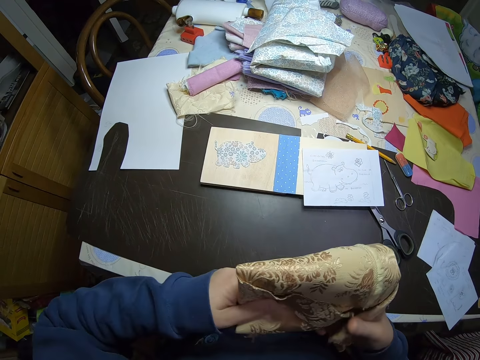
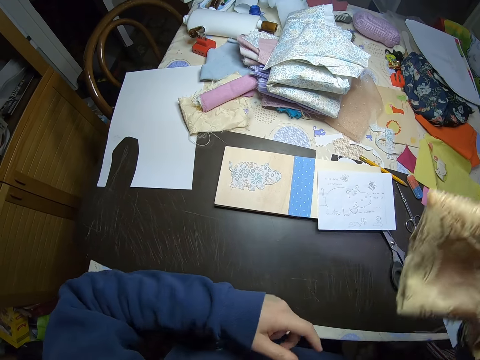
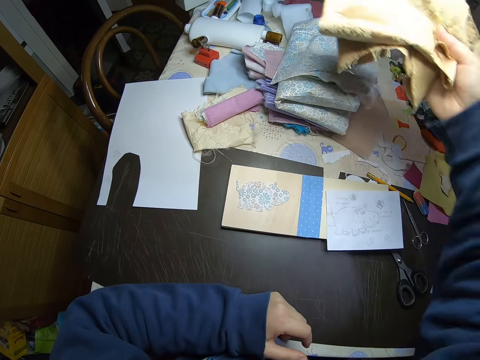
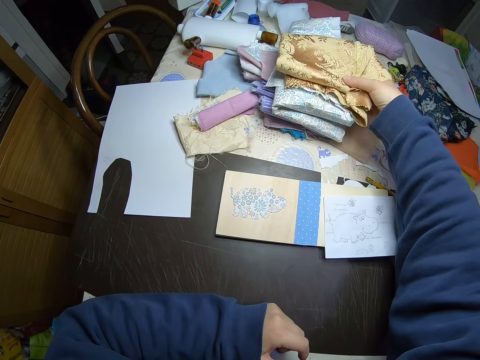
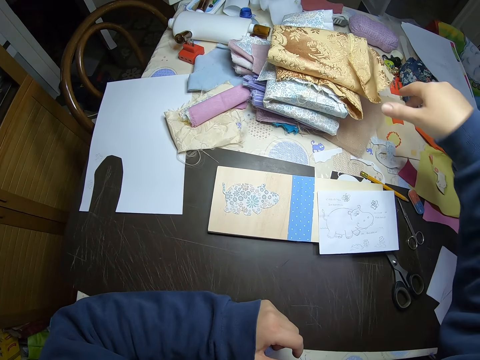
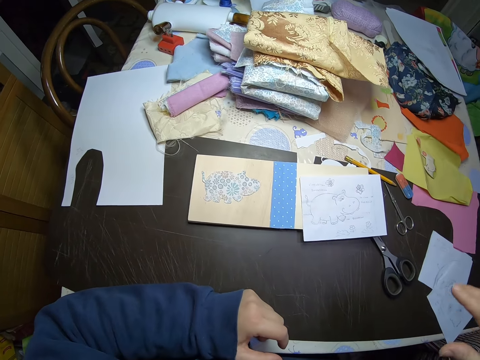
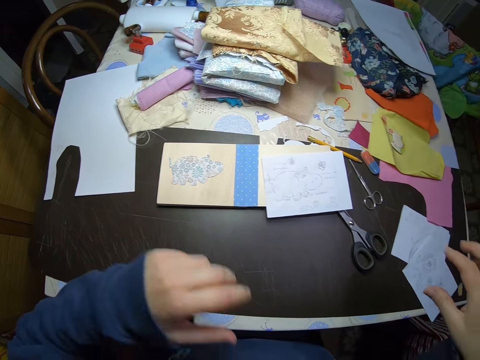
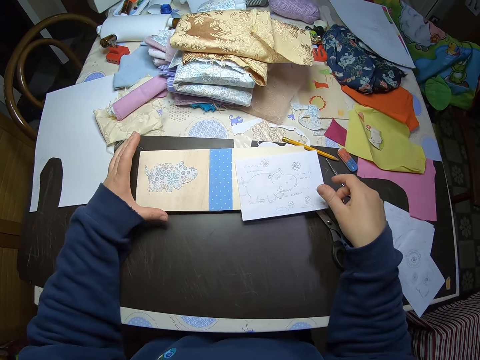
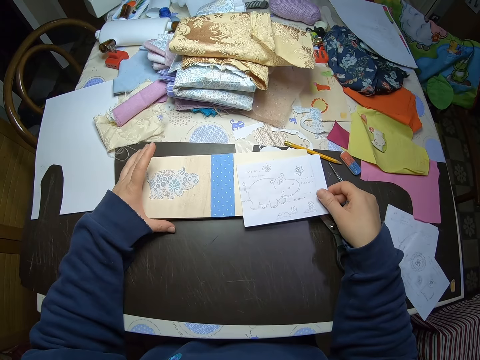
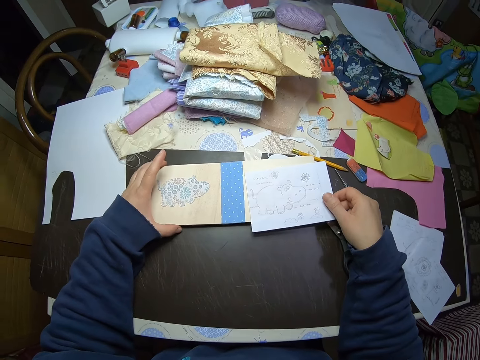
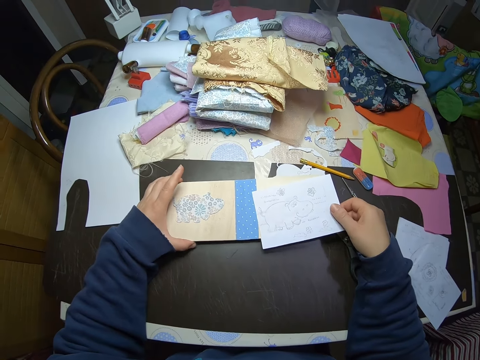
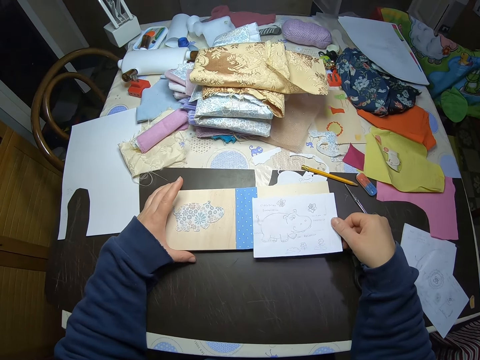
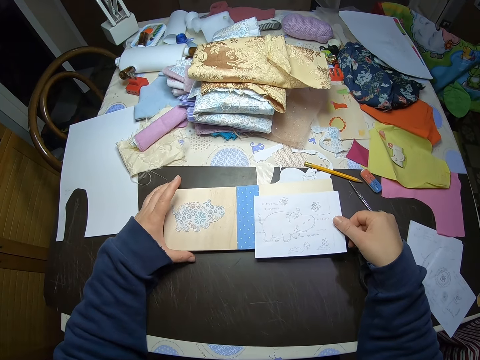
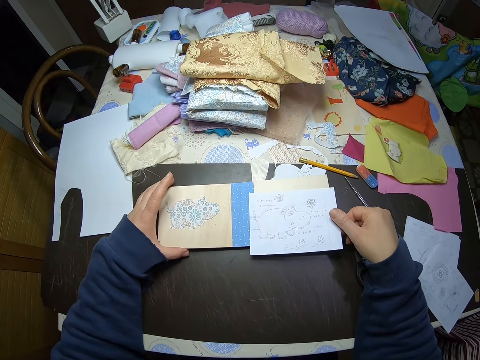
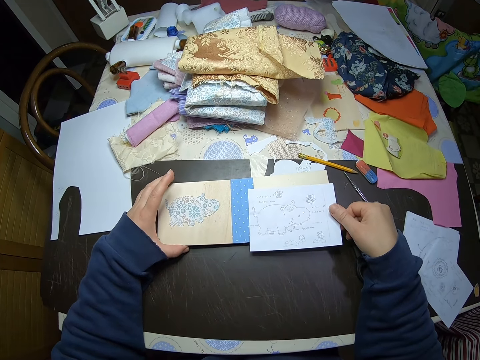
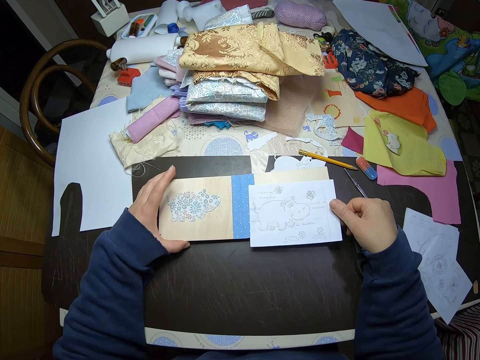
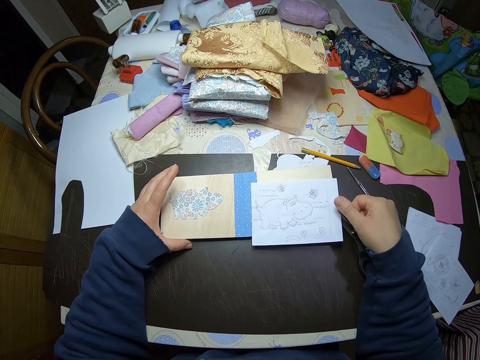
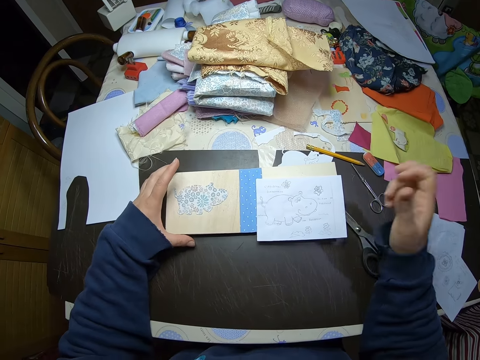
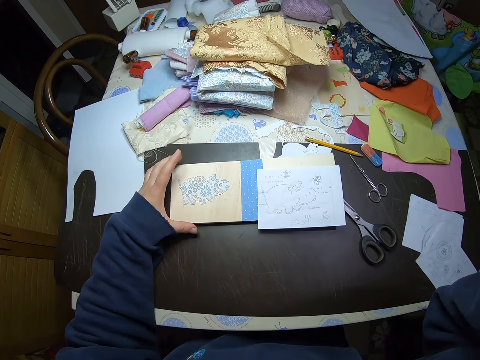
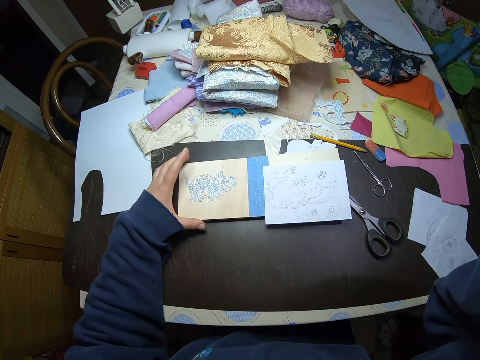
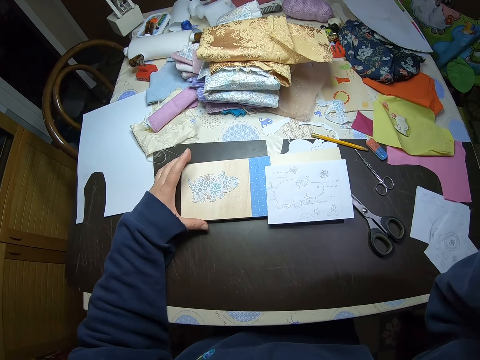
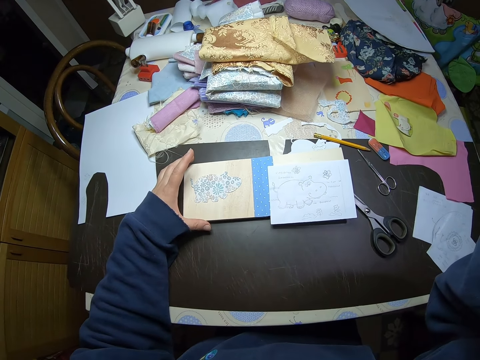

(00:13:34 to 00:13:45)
The camera wearer puts down a piece of cloth. They hold the animation book and lift up the hand.
